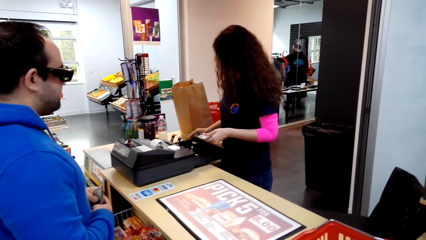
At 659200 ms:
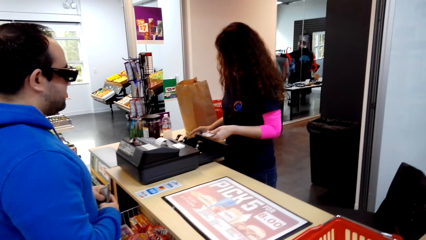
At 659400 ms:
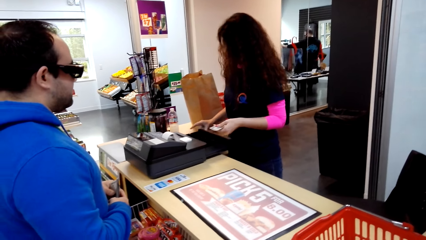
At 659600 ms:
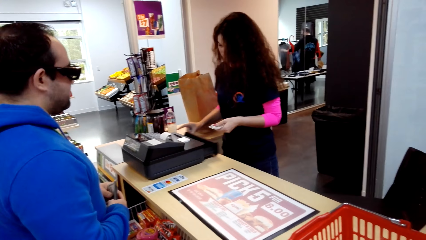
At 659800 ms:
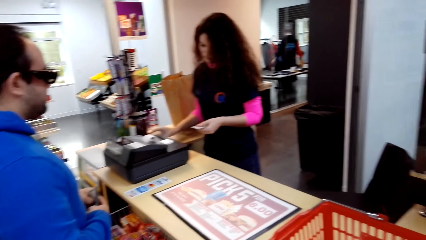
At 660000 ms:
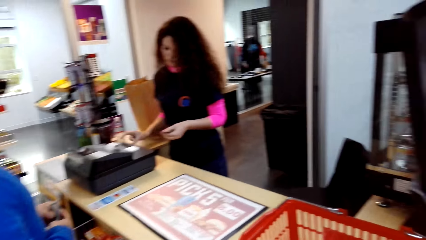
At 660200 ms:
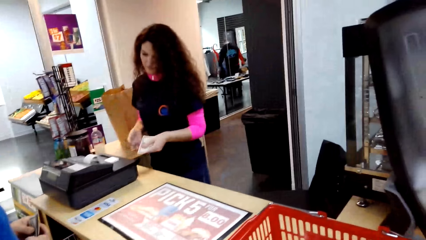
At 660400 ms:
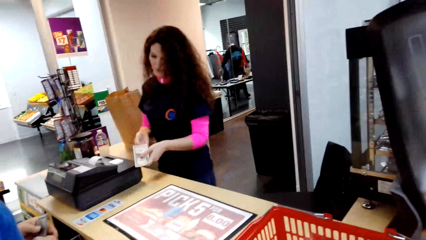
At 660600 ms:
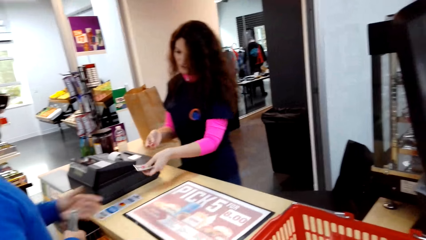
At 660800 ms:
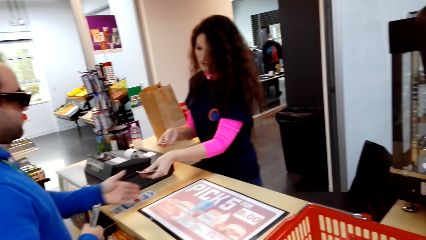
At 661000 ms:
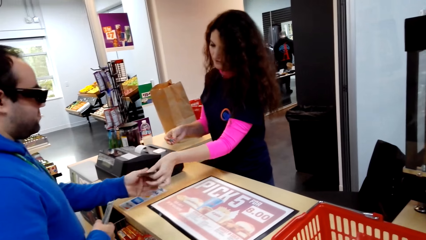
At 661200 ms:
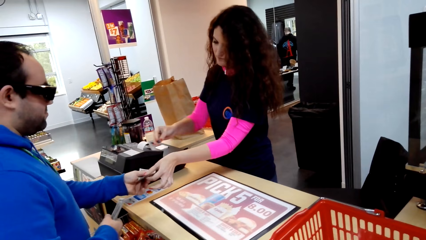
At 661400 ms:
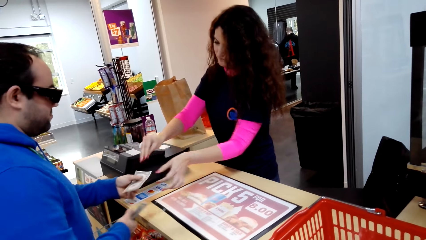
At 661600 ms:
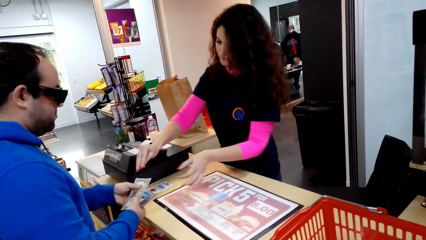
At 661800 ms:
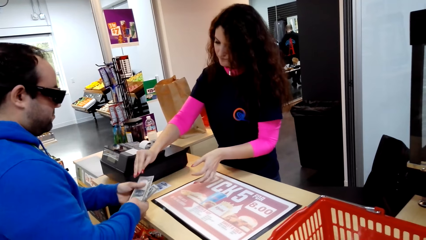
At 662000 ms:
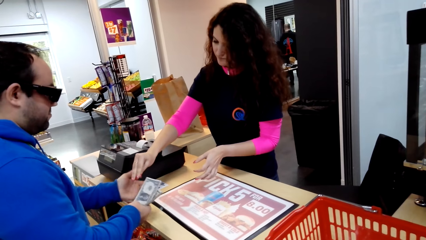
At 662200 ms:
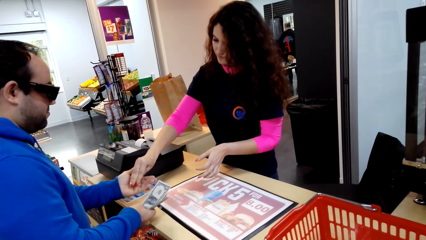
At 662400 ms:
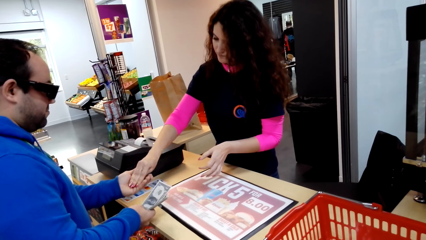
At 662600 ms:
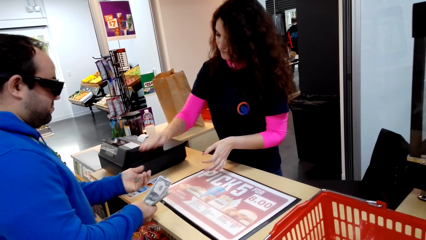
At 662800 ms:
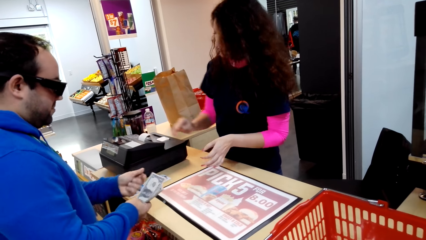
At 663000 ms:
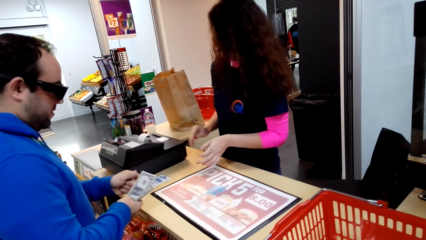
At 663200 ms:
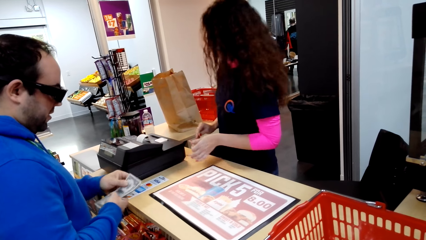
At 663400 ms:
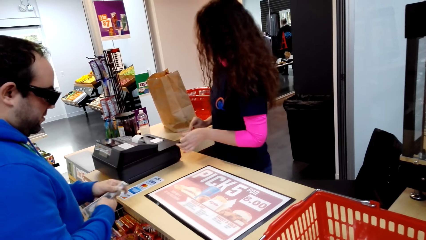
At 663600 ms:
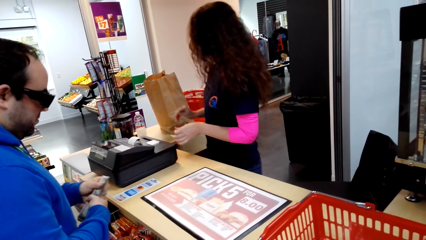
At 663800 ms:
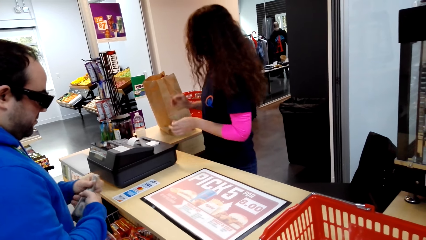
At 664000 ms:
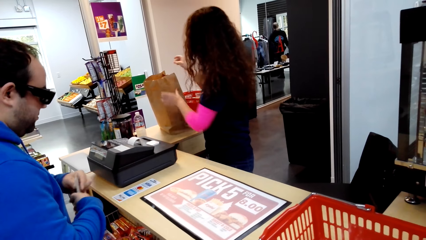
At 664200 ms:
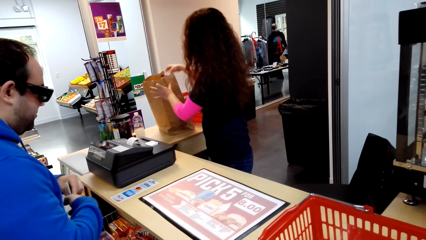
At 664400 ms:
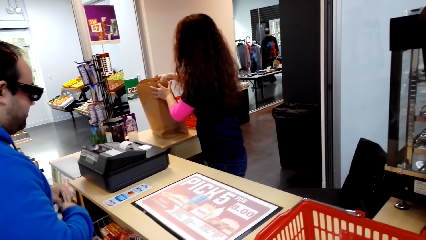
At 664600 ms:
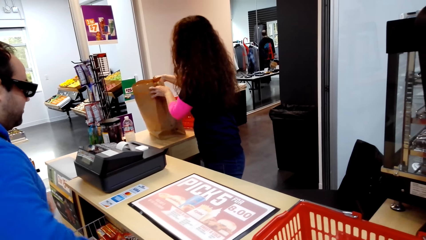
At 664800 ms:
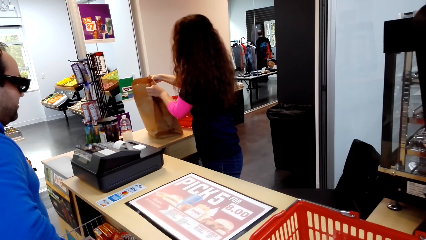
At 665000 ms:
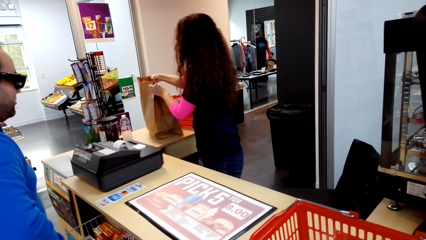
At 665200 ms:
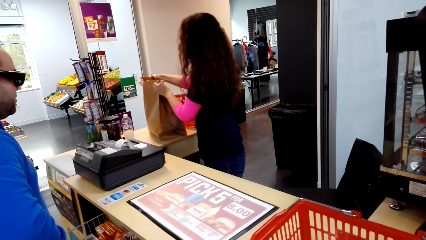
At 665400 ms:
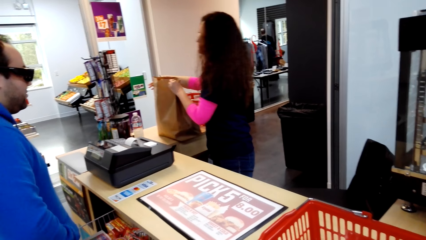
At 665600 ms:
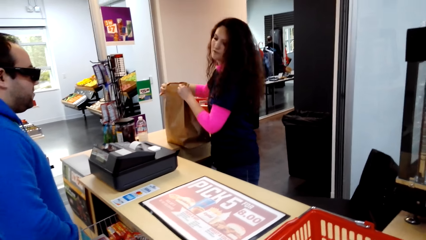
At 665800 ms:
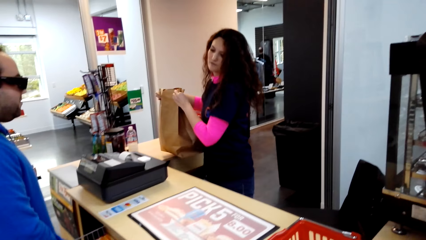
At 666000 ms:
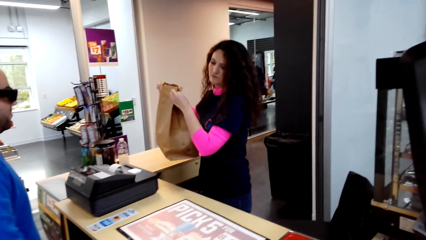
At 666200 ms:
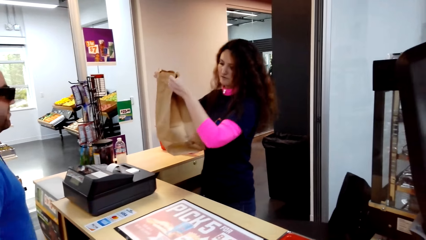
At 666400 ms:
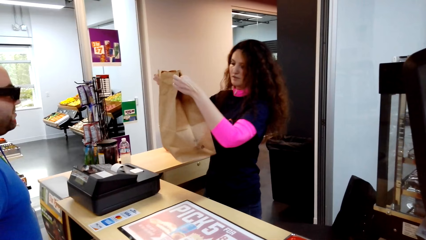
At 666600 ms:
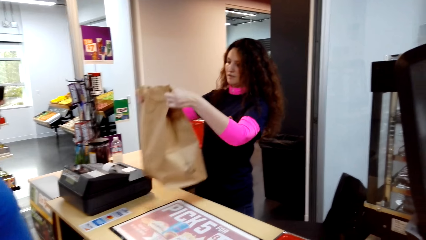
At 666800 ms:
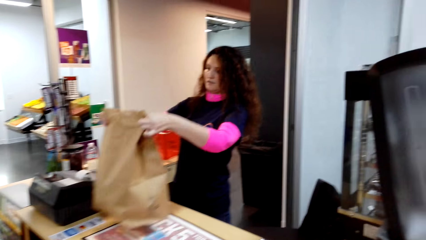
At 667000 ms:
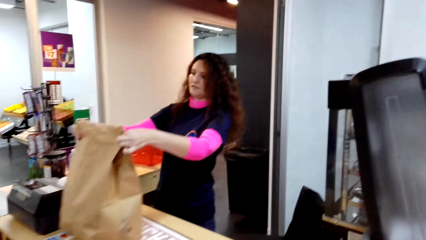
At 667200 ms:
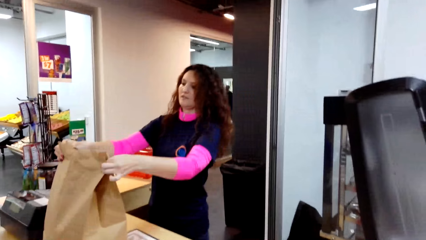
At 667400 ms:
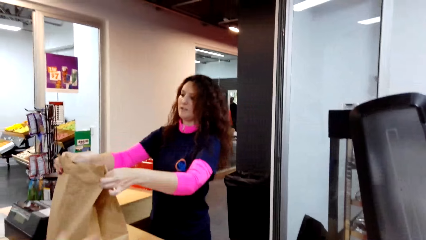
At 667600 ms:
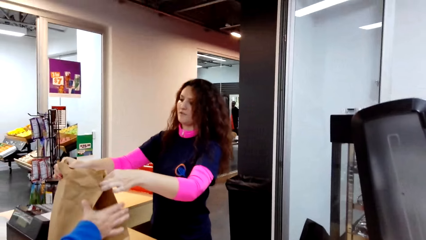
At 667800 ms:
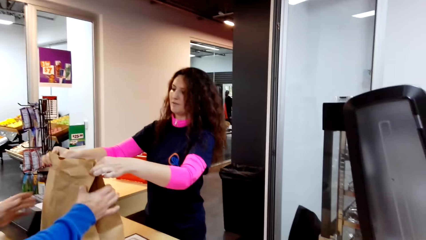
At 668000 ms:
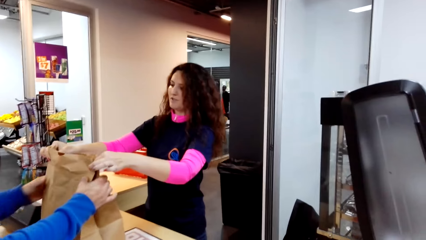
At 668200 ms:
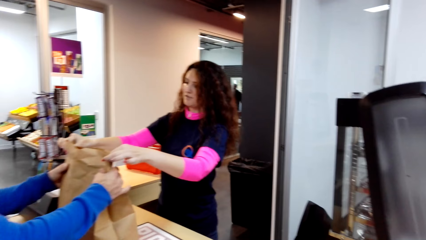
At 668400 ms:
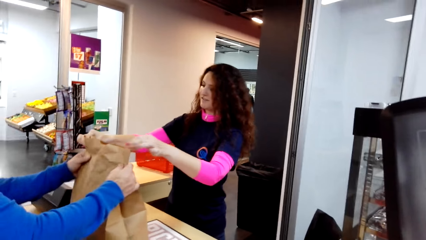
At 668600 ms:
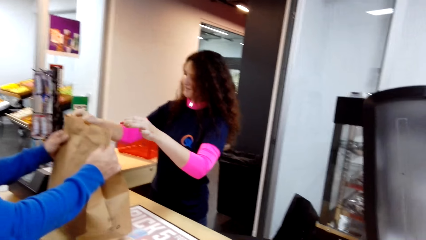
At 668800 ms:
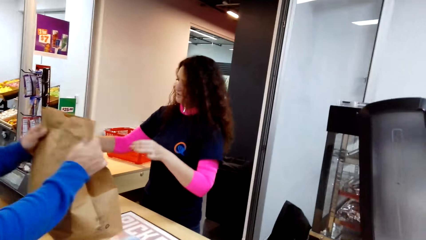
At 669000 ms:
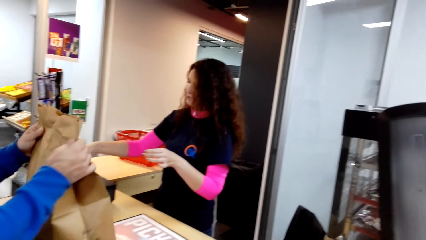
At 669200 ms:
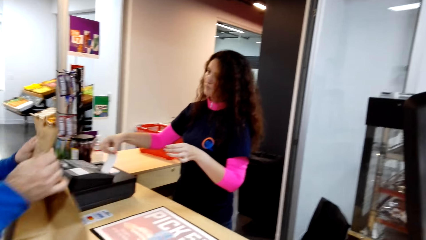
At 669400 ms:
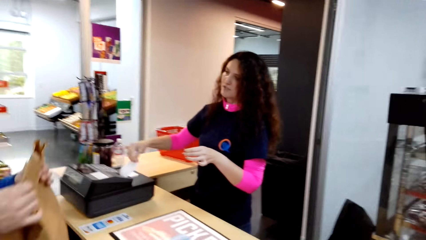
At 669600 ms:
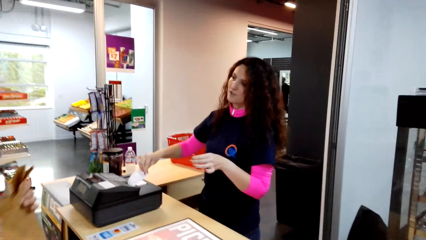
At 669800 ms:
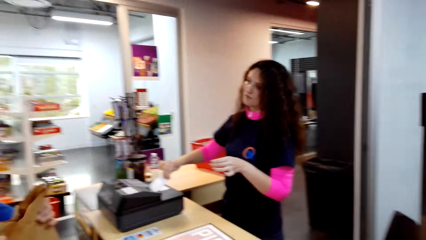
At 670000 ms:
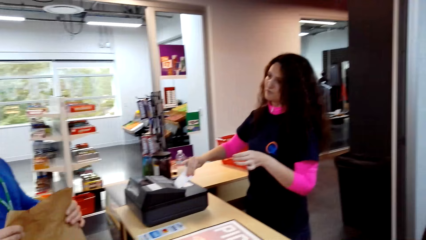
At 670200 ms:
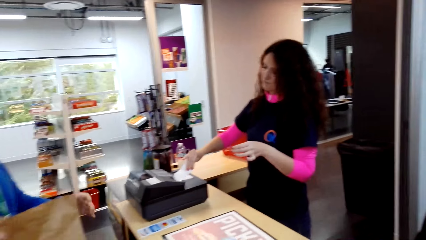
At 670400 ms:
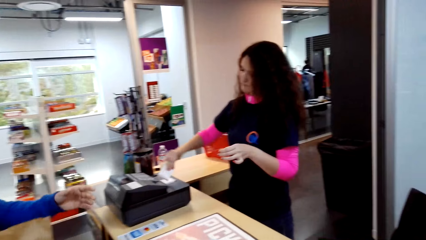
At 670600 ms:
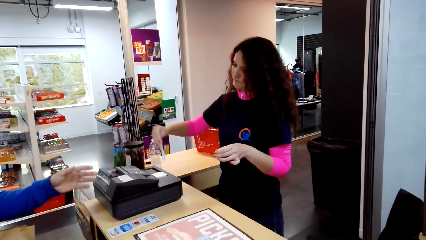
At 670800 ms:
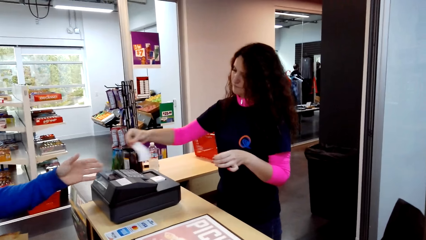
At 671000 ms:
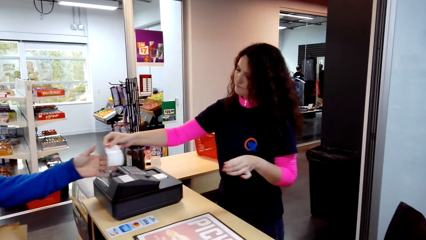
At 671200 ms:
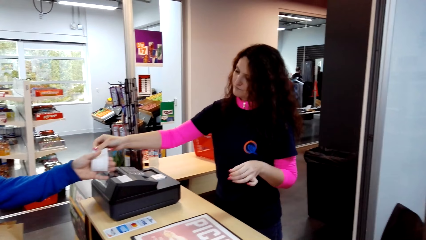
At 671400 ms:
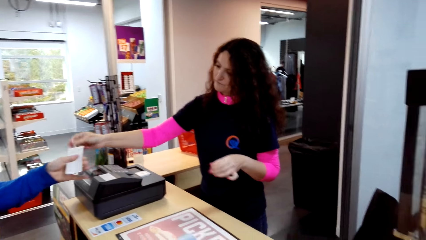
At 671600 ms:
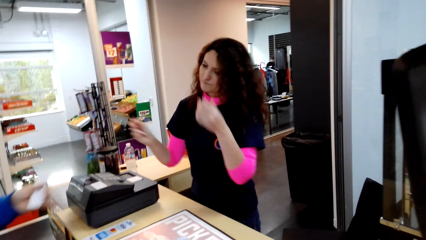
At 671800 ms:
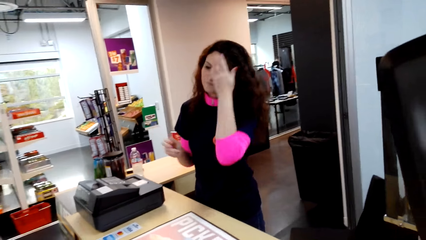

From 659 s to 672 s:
A cashier closes the cash box and hands cash to a man. The cashier gives the man money again. The man talks with the cashier. The cashier picks a carrier bag or shopping bag, puts the carrier bag on the counter, and gives the man the shopping bag. The man talks with the cashier and picks the carrier bag. The cashier talks with the man. The man talks with the cashier. The cashier hands a receipt to the man.

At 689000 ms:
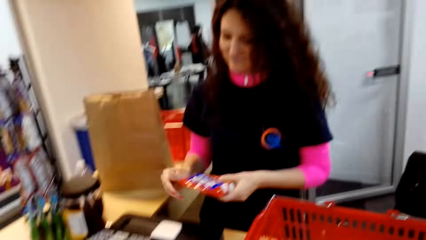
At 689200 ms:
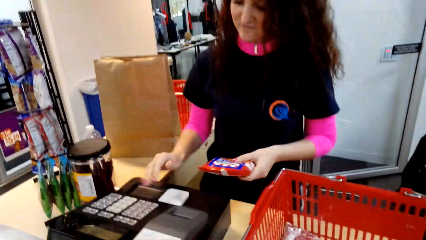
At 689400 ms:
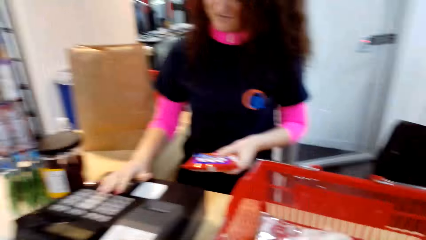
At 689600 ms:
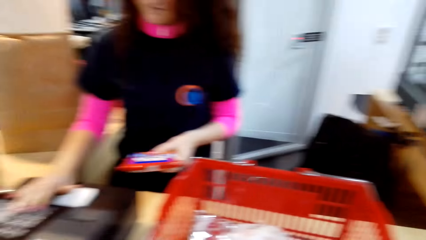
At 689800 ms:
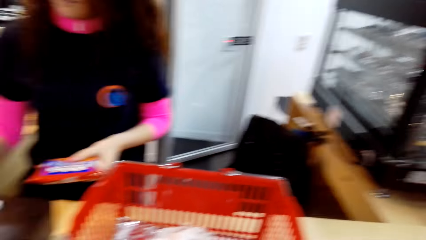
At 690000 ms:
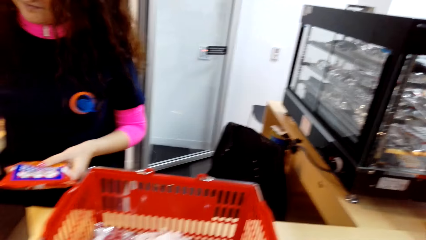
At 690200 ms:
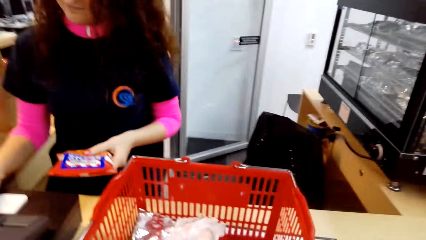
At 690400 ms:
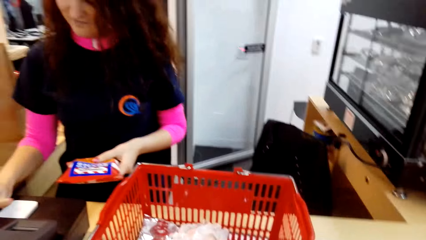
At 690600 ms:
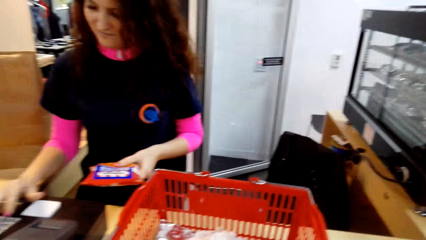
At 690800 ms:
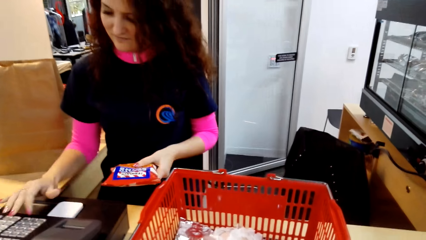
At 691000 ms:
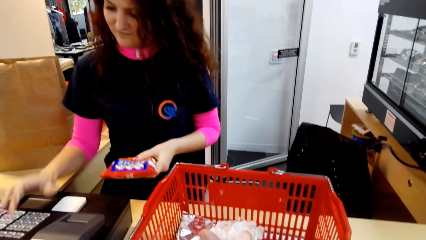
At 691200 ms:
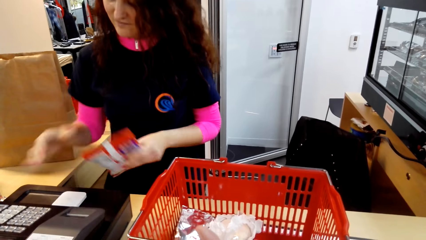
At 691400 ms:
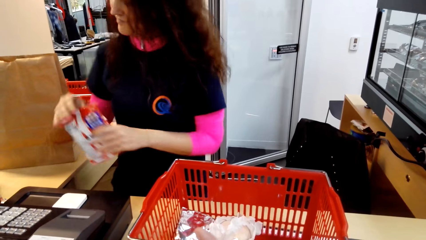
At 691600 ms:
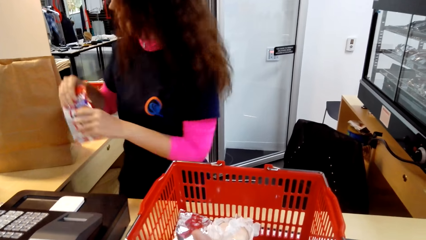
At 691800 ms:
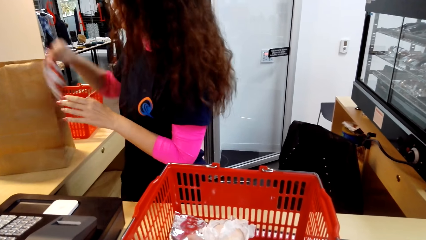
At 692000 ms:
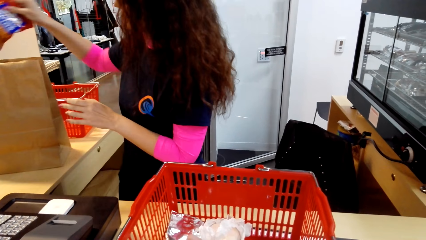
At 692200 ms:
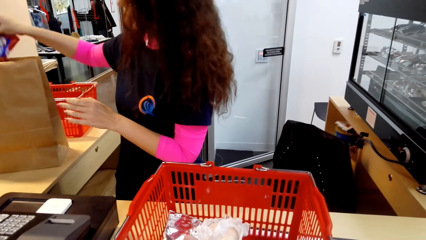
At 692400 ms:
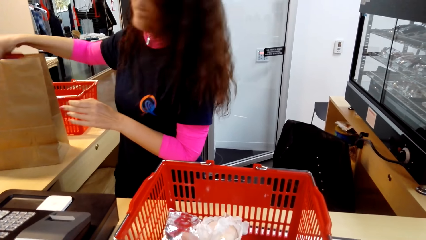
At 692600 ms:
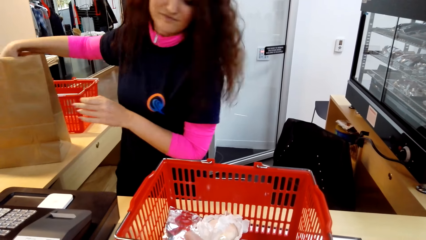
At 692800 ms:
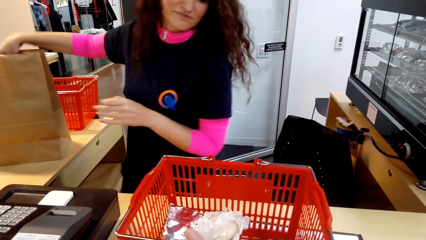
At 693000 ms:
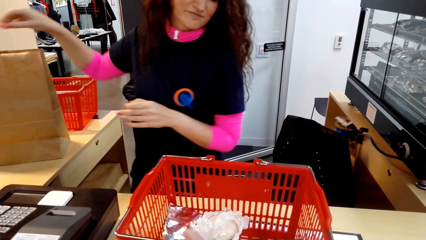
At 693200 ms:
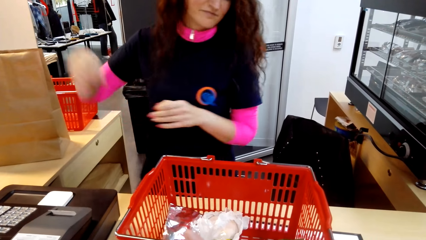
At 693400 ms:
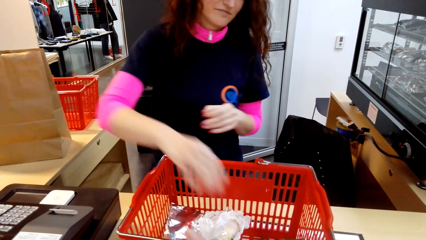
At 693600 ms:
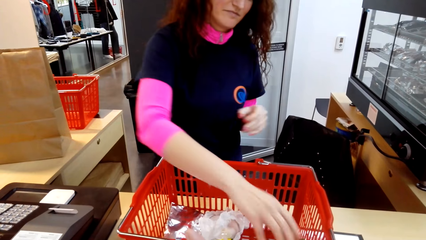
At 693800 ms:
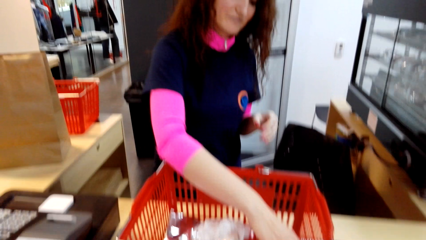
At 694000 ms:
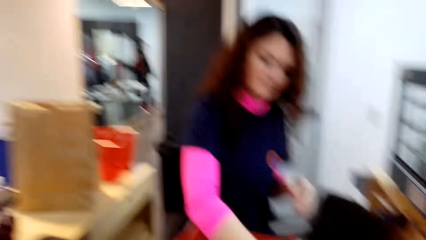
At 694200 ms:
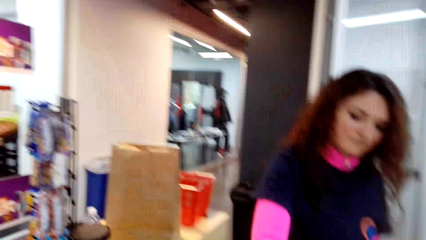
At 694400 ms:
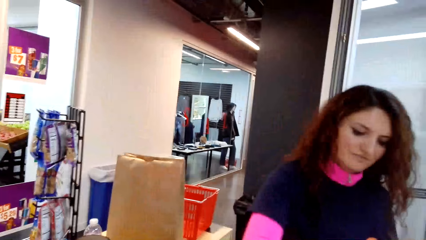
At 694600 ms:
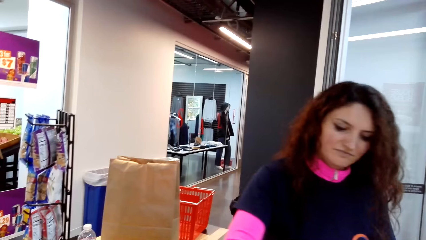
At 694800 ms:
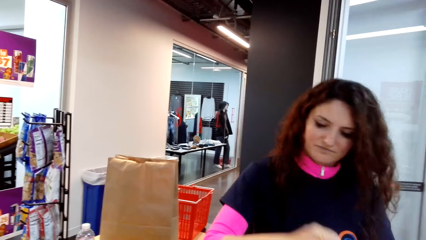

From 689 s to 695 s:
The camera wearer talks with the cashier. The cashier operates the receipt machine. The camera wearer talks with the cashier. The cashier puts a chocolate bar in the shopping bag and picks up an item. The camera wearer talks with the cashier.
